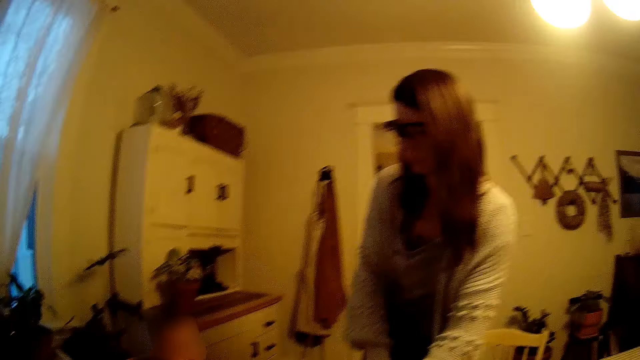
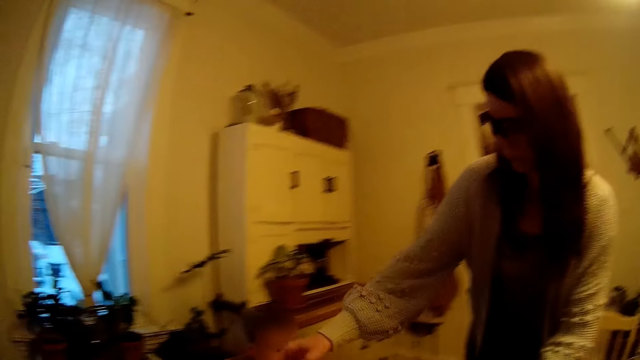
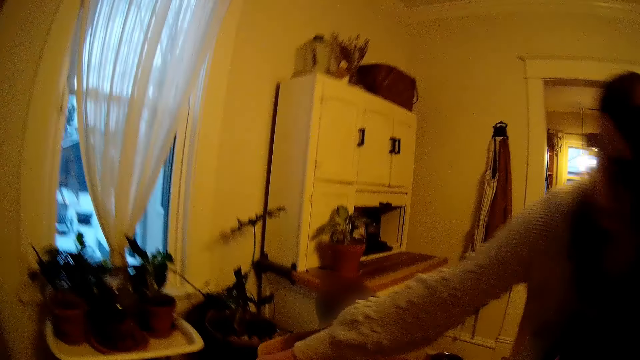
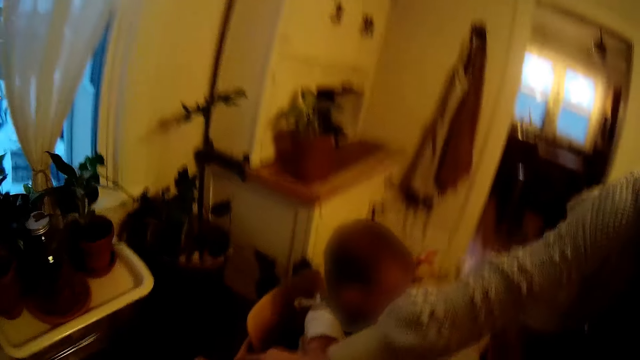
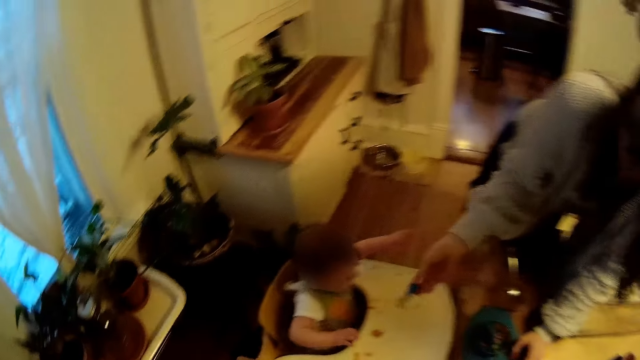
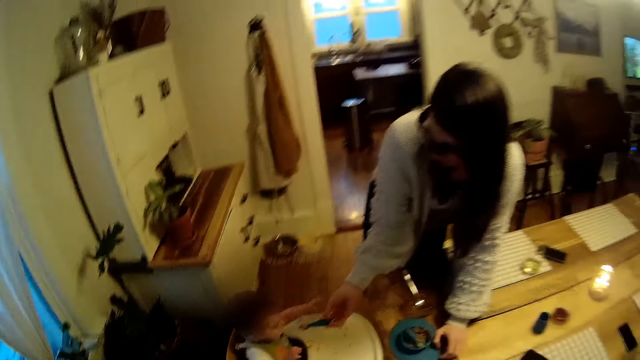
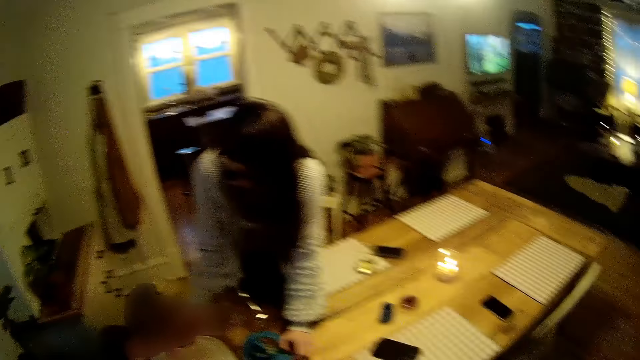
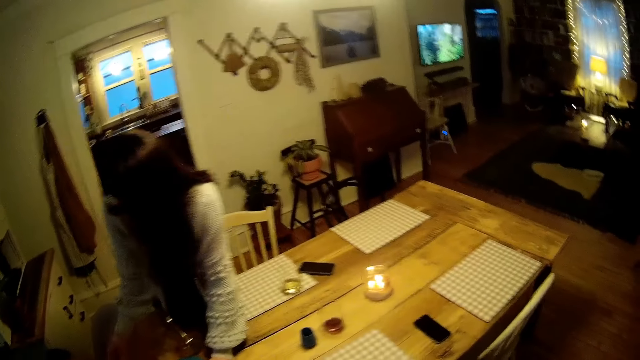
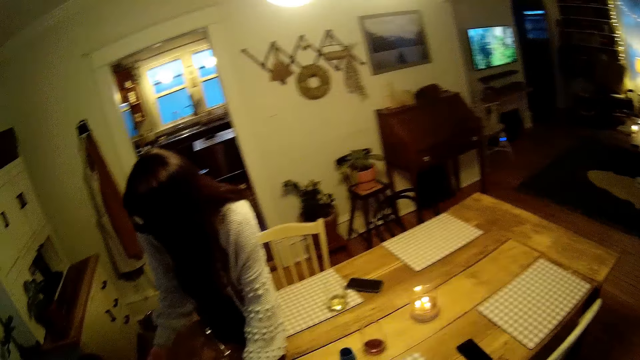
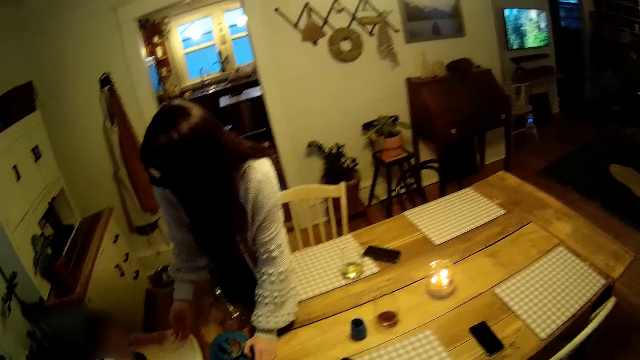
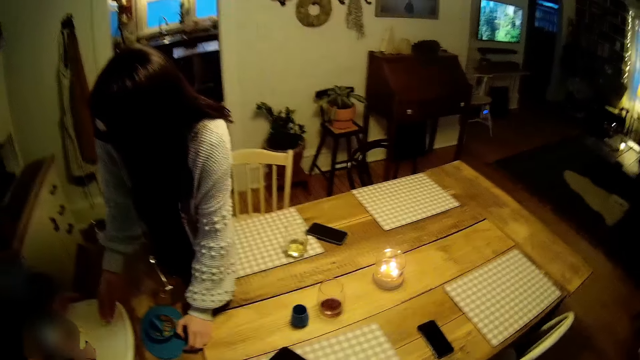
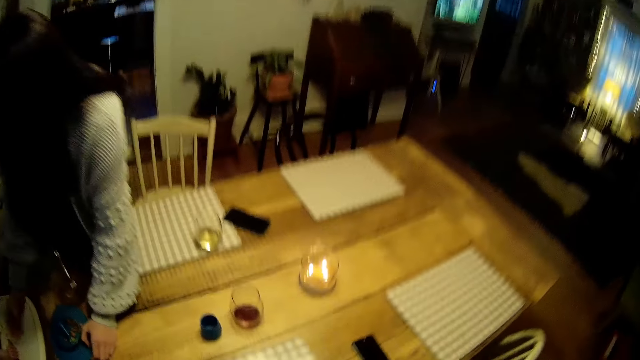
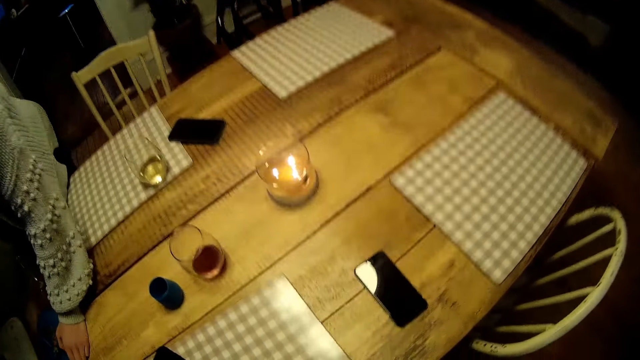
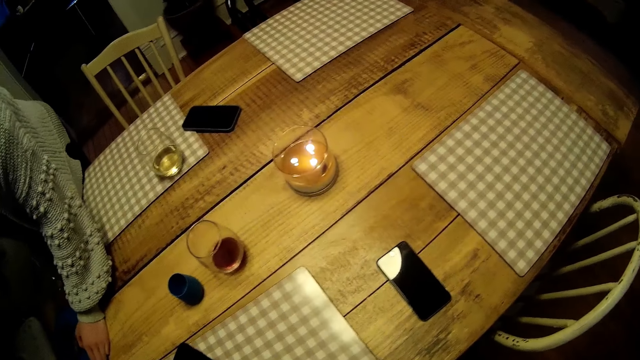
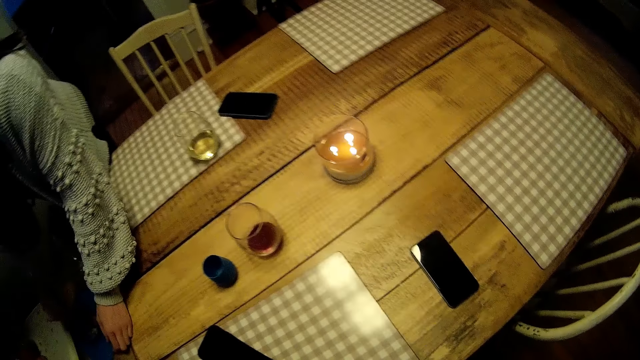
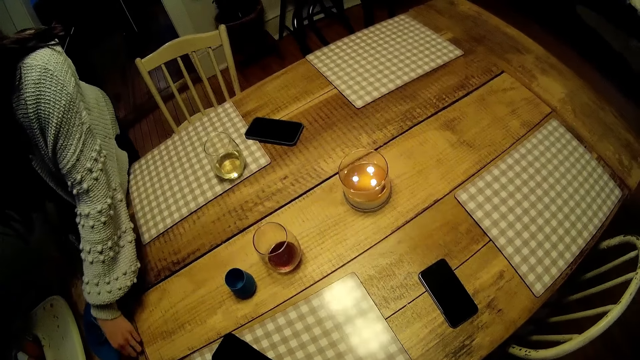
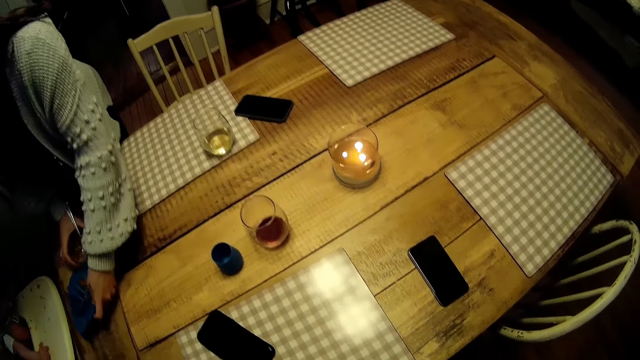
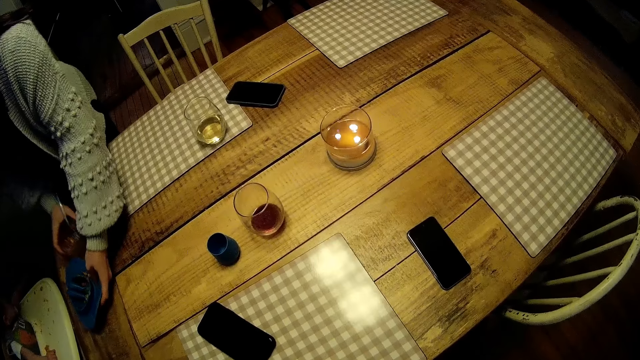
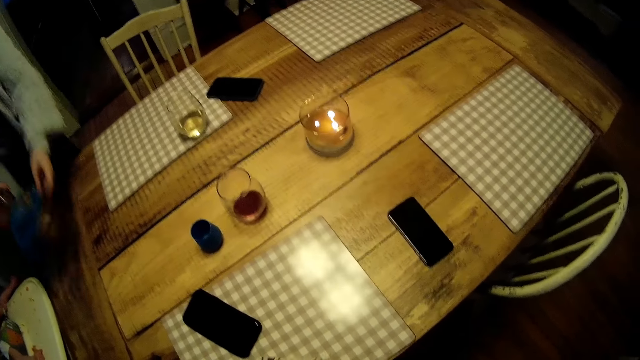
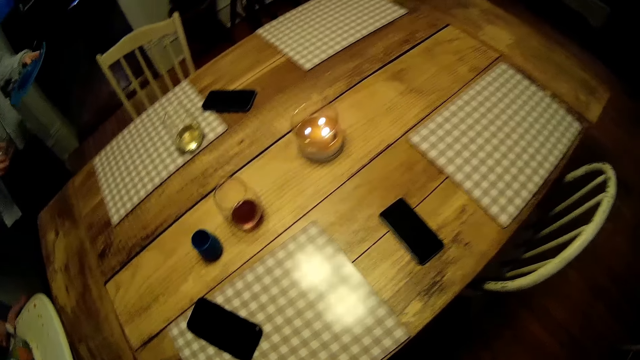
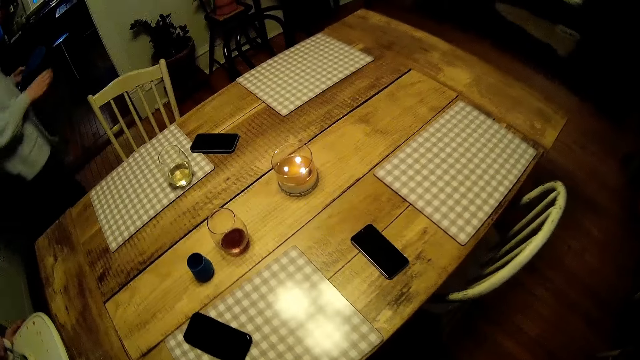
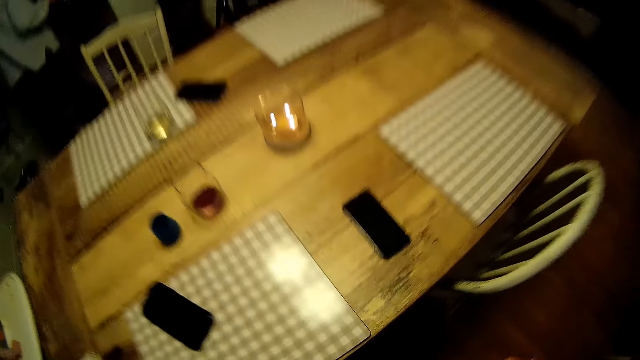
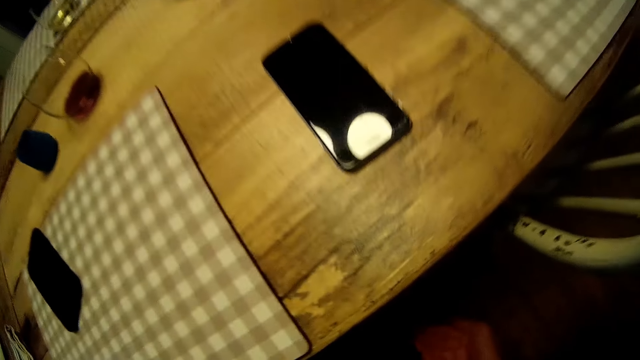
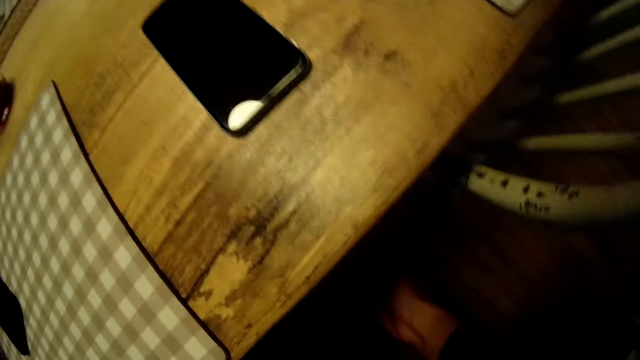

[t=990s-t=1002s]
The woman picks up a spoon from the table and passes the spoon to the baby. The woman carries a plate from the table with both her hands.

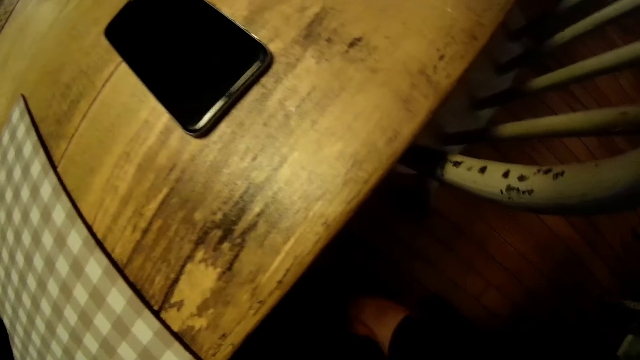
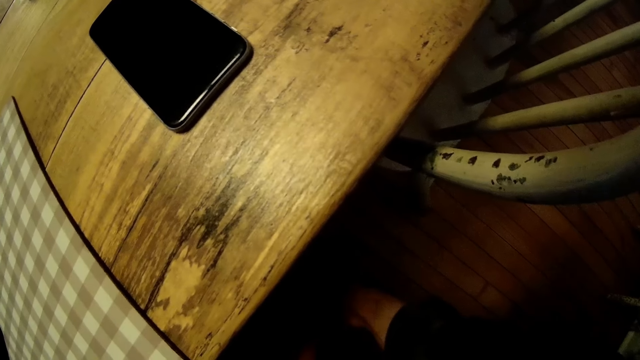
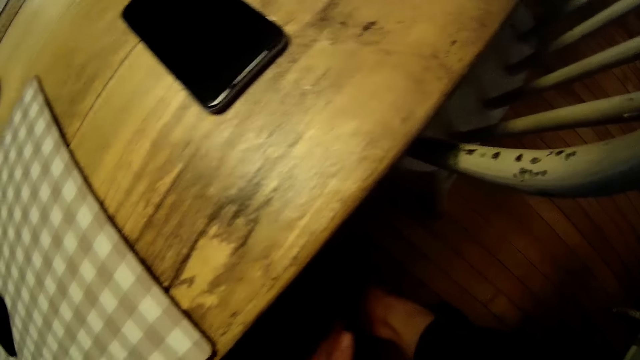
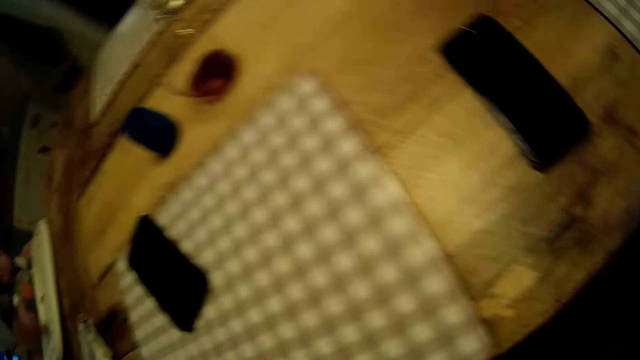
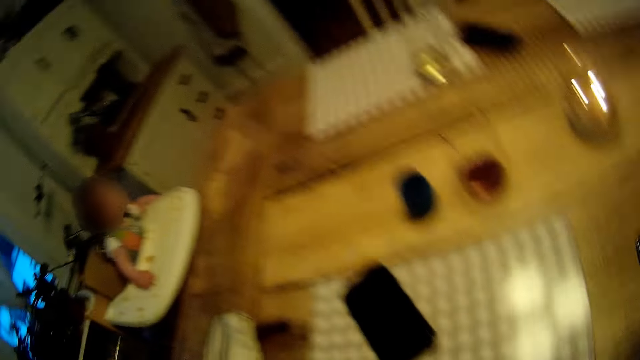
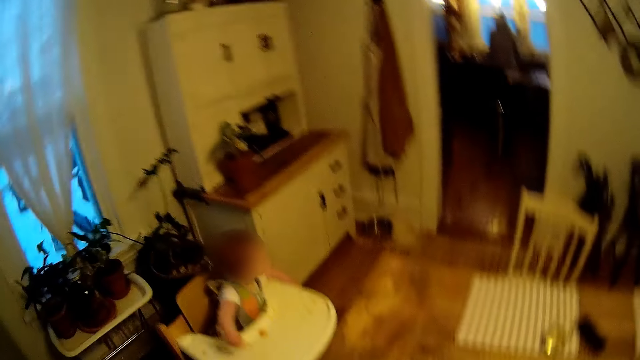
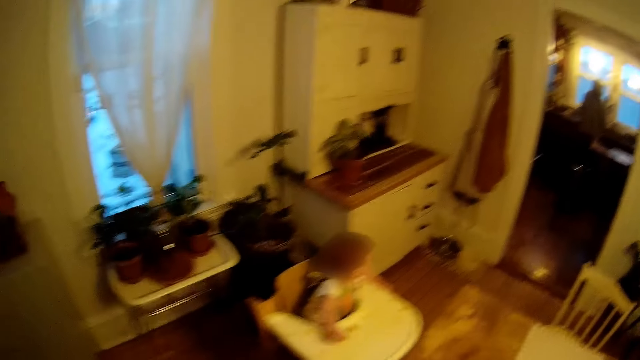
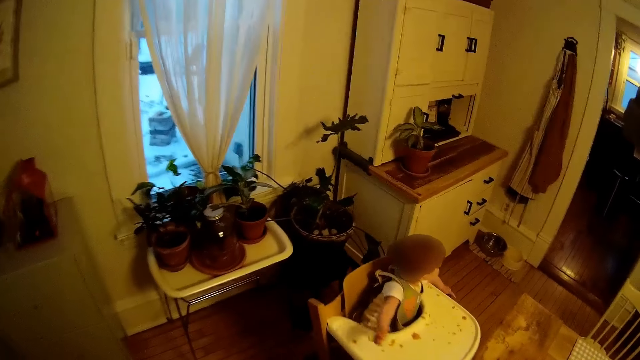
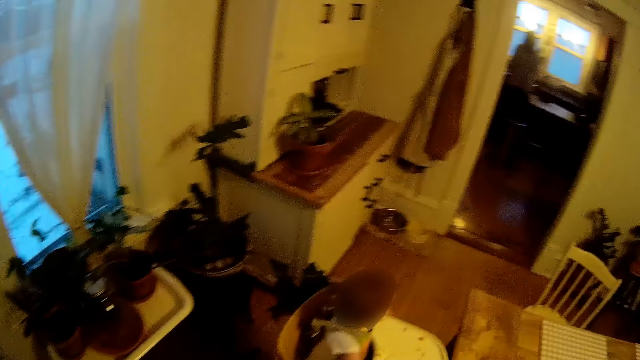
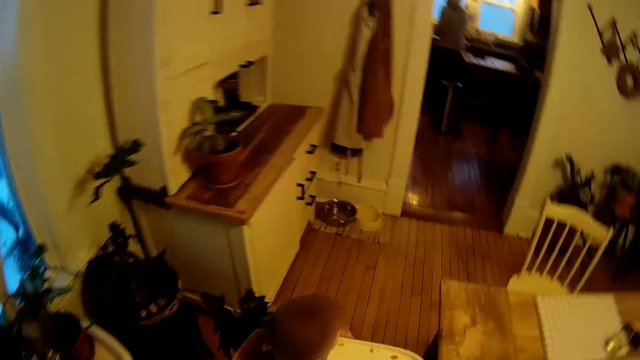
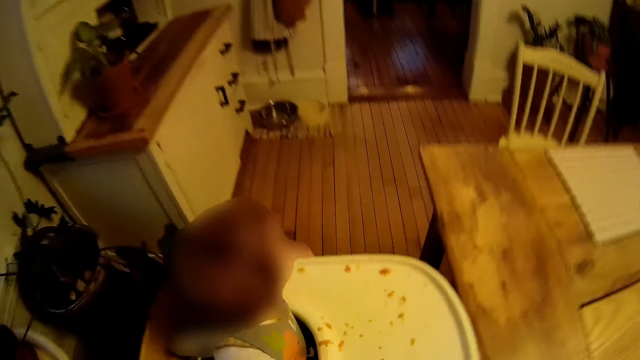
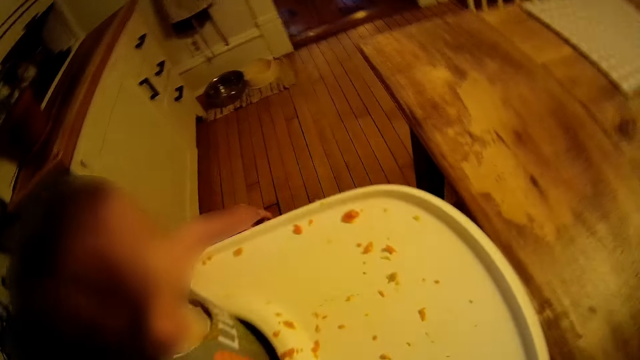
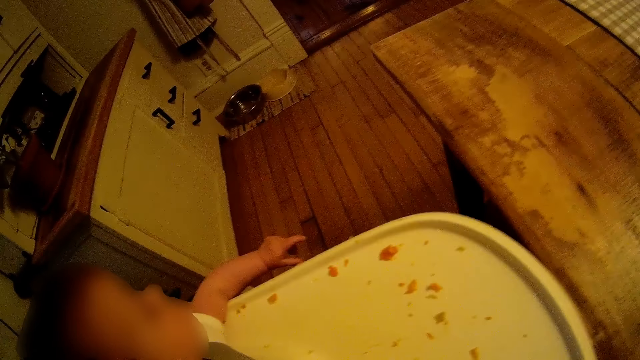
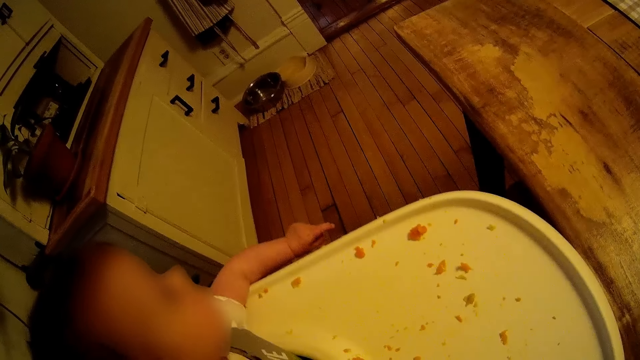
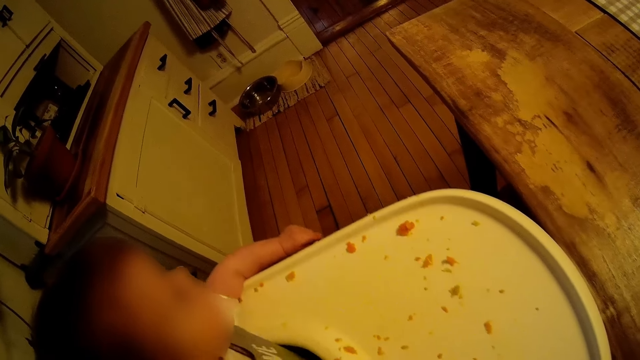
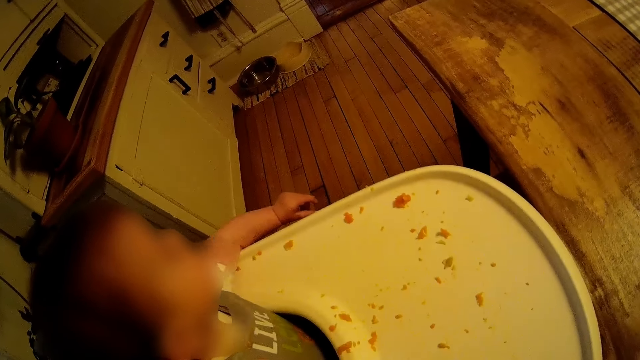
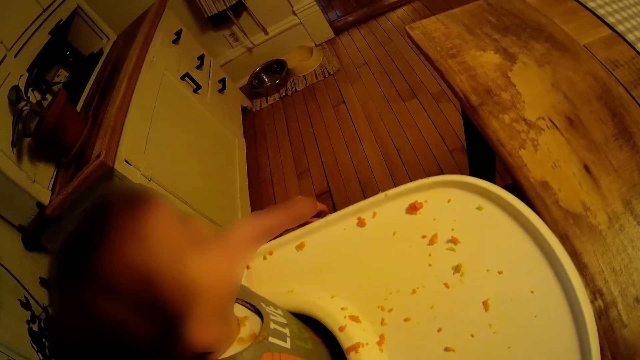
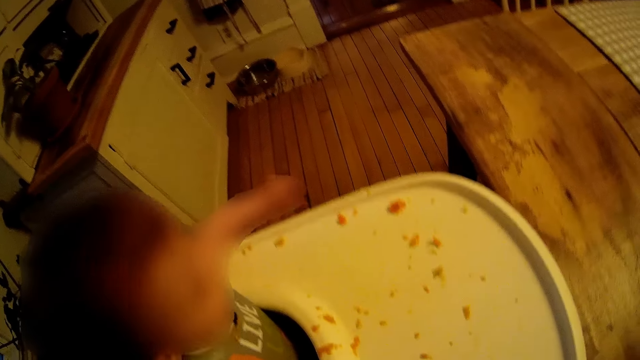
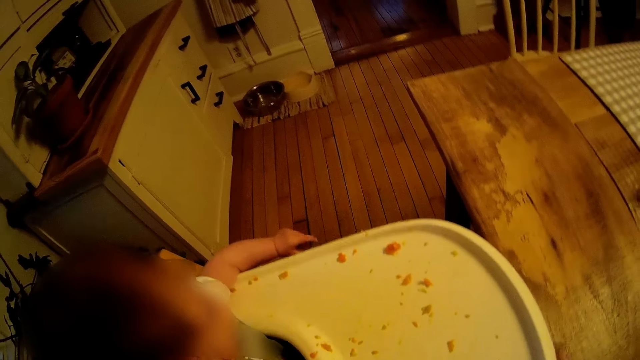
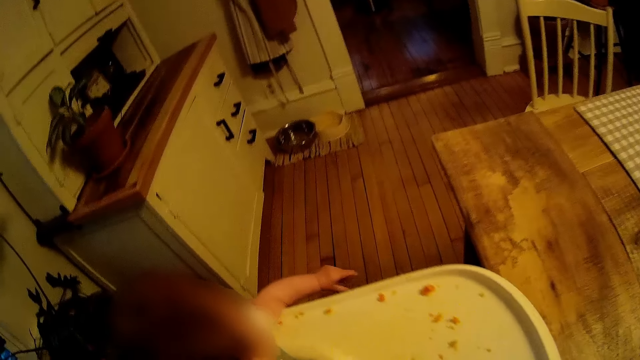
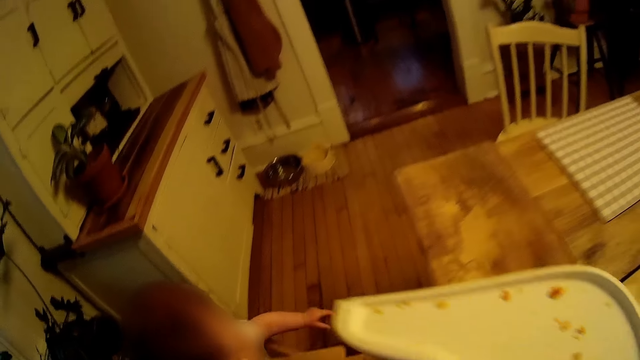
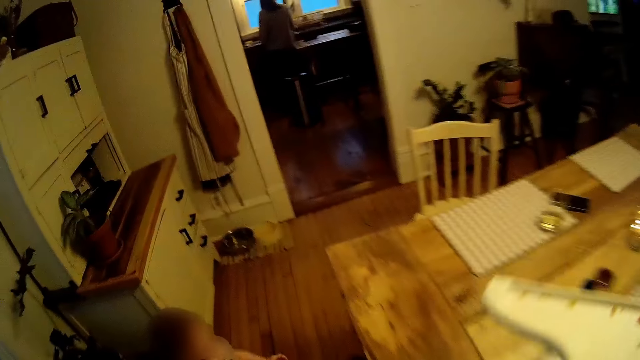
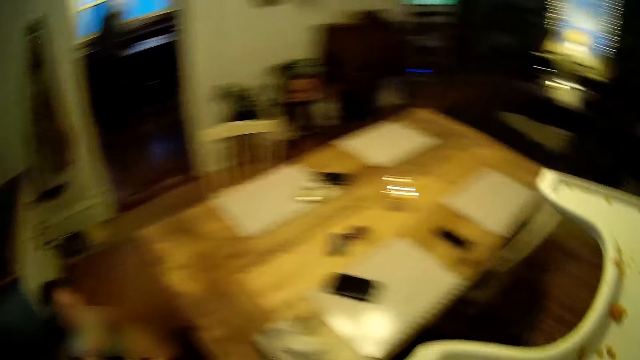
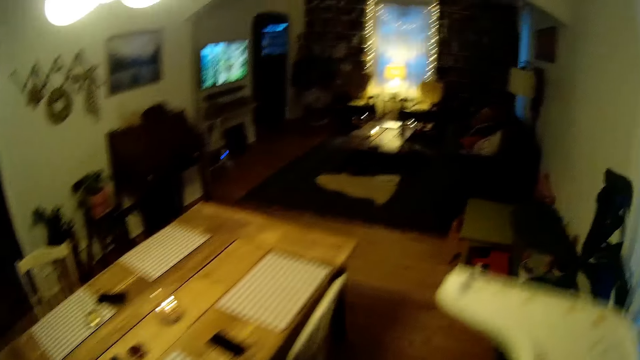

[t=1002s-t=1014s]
The camera wearer unhooks the tray of a high chair with both hands. He carries the tray with his right hand and walks to the kitchen from the dining room.
